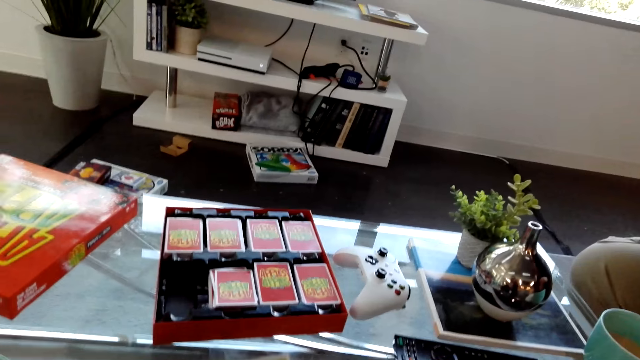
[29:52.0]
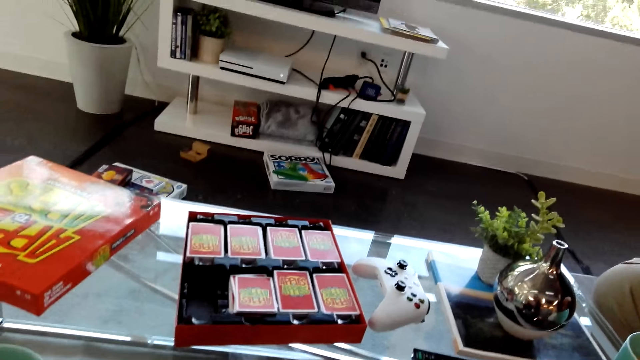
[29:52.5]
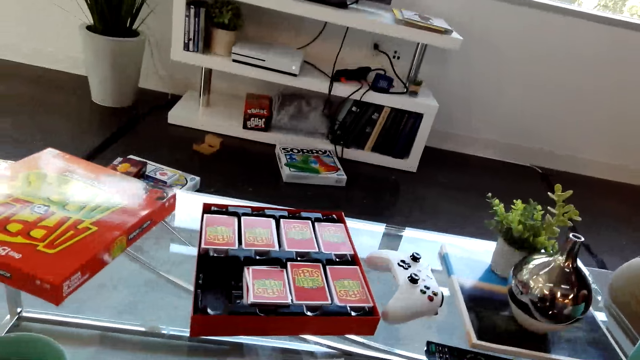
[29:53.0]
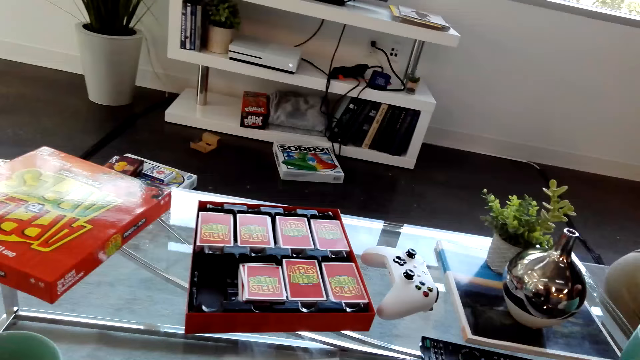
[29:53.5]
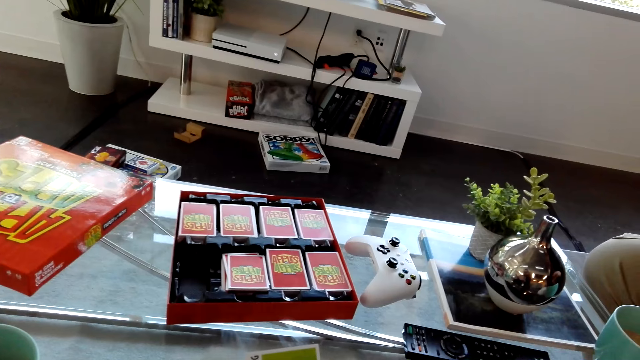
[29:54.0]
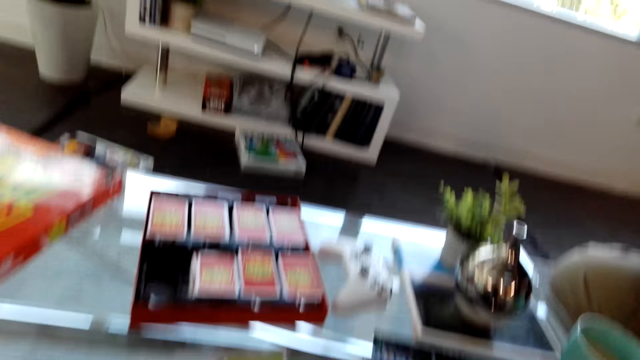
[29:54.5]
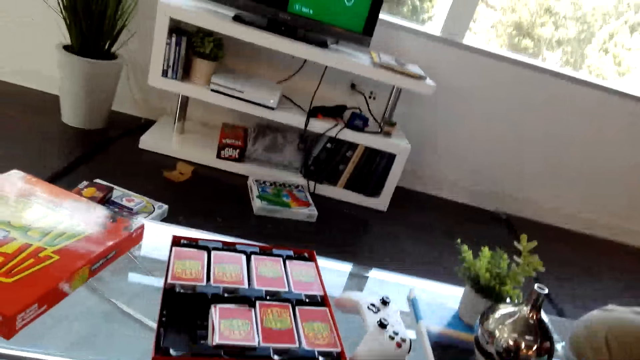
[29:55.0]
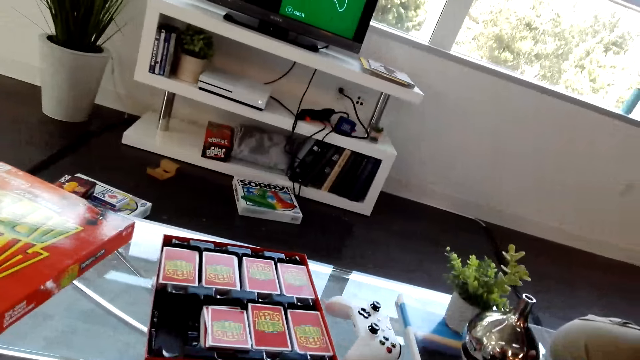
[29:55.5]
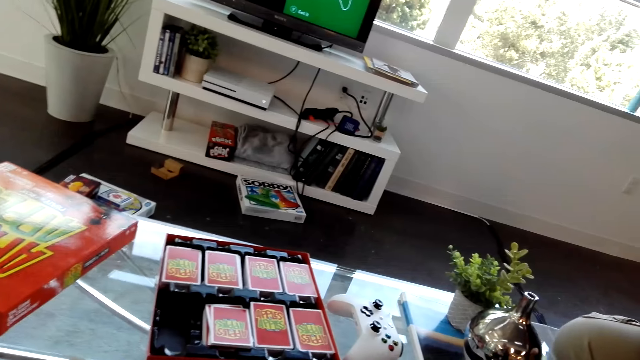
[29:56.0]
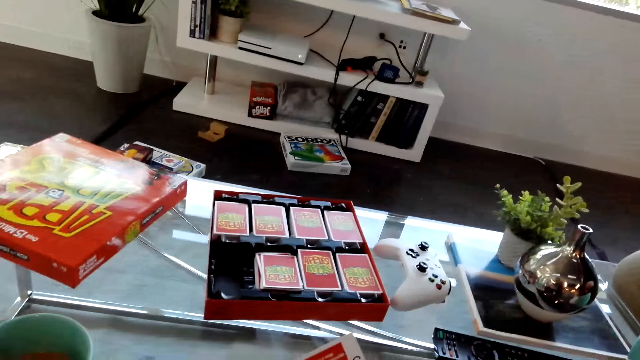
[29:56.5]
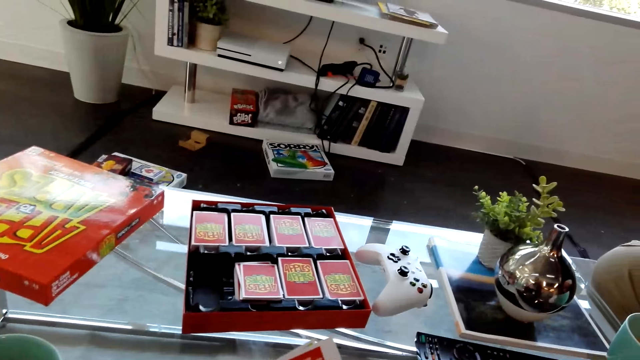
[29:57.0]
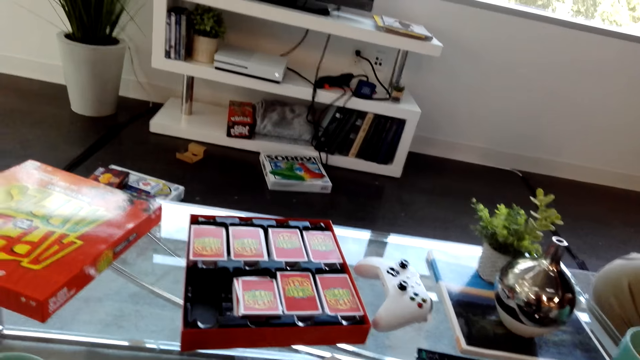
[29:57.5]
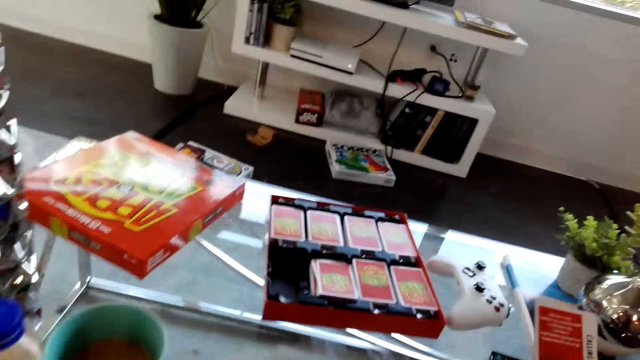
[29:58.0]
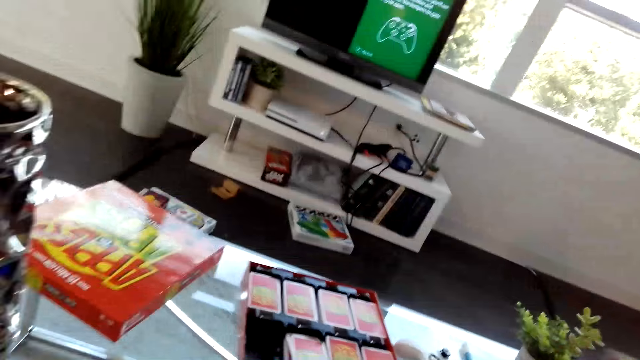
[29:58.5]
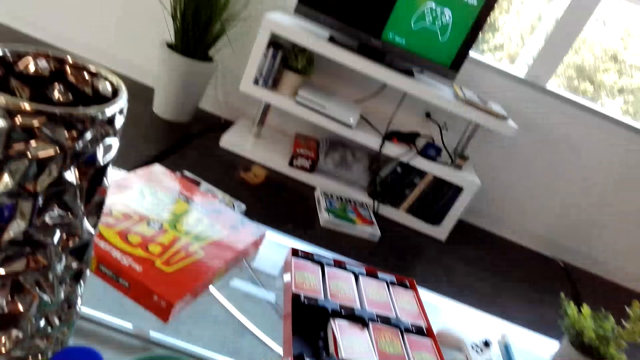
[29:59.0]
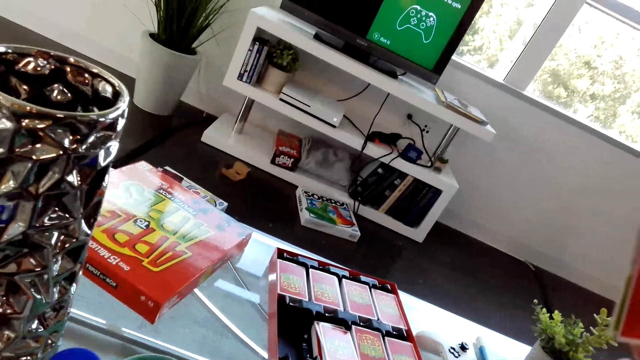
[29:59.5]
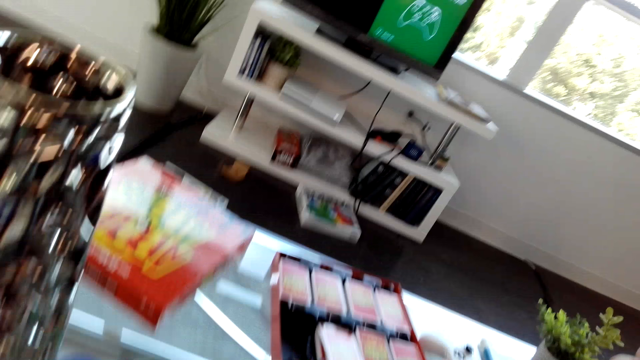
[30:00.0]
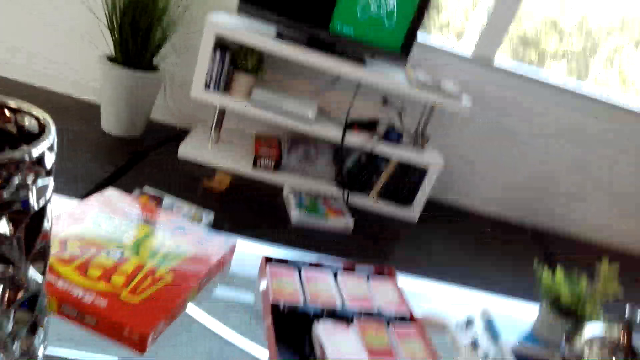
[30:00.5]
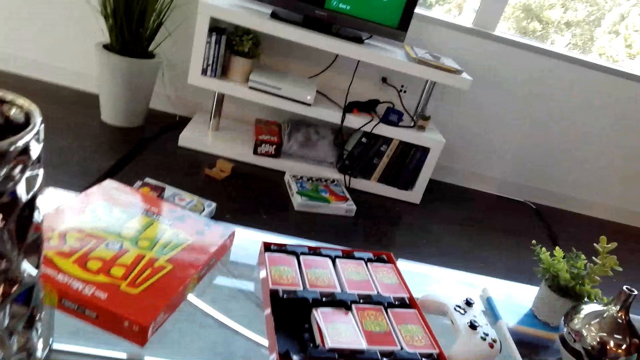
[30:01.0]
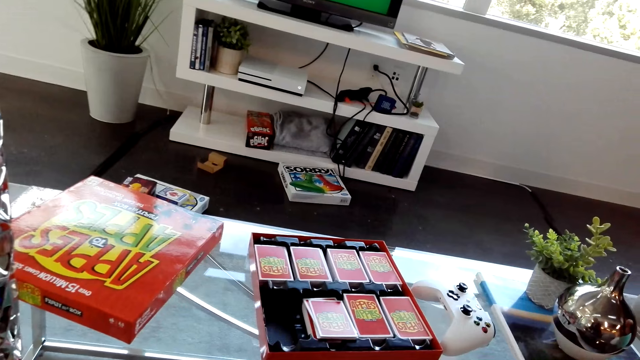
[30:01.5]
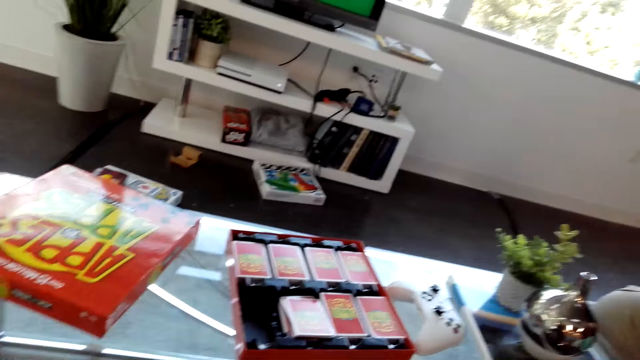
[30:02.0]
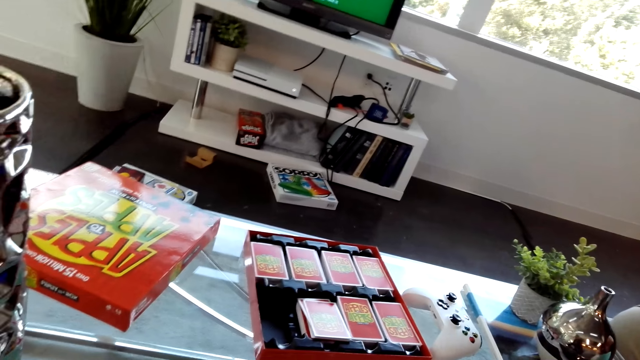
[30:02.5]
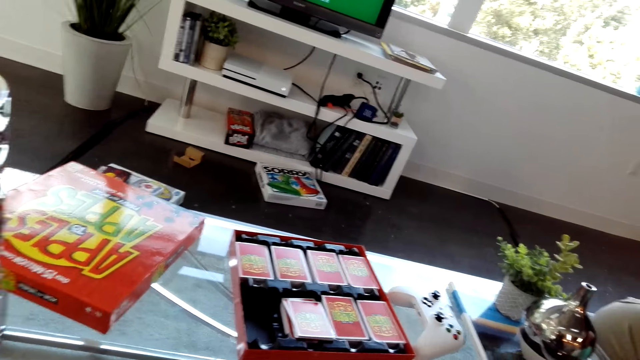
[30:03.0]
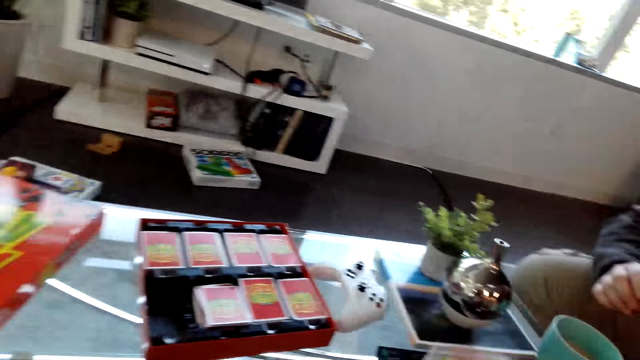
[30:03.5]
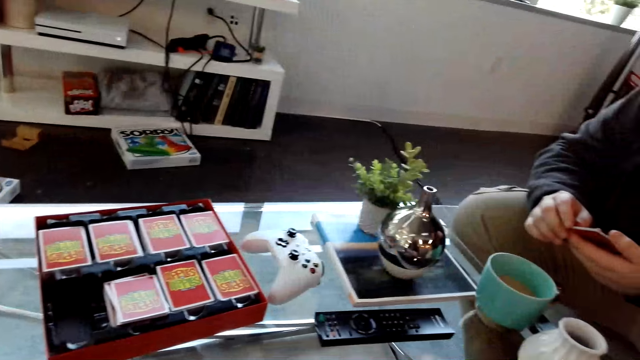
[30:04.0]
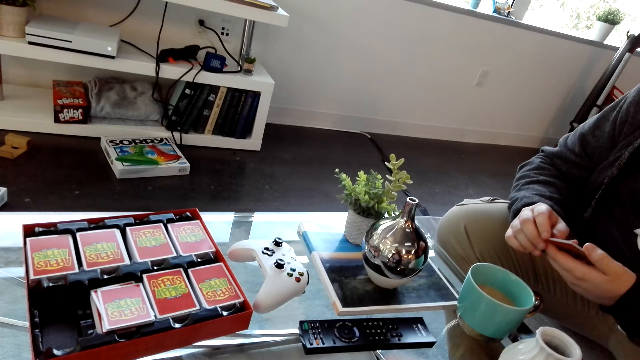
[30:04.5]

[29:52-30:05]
The camera wearer dialogues with a person. They place some cards on the table. They dialogue with the person.

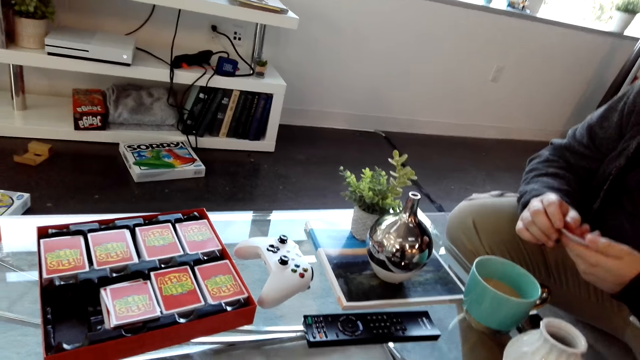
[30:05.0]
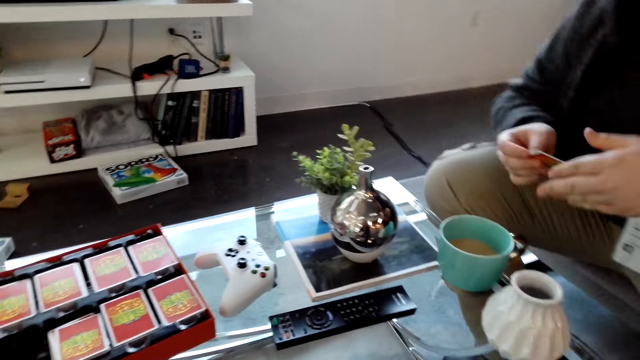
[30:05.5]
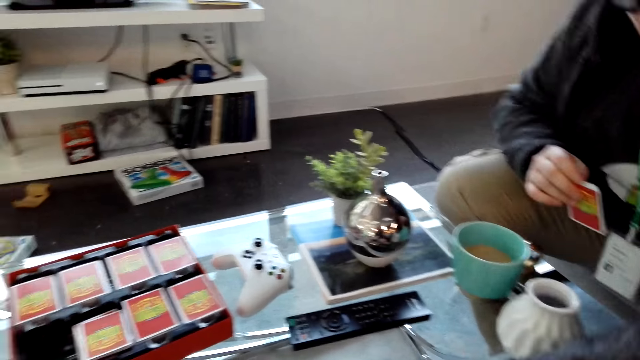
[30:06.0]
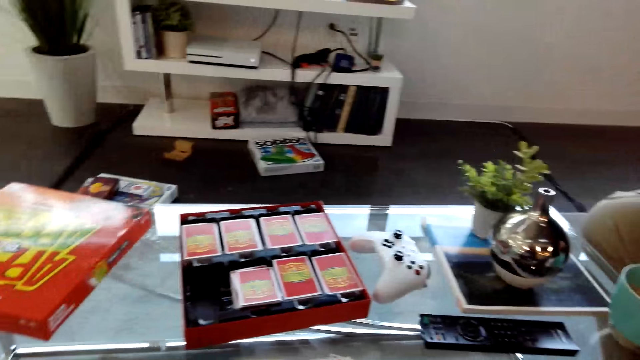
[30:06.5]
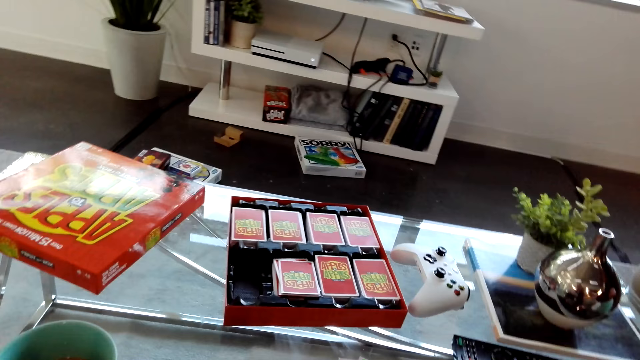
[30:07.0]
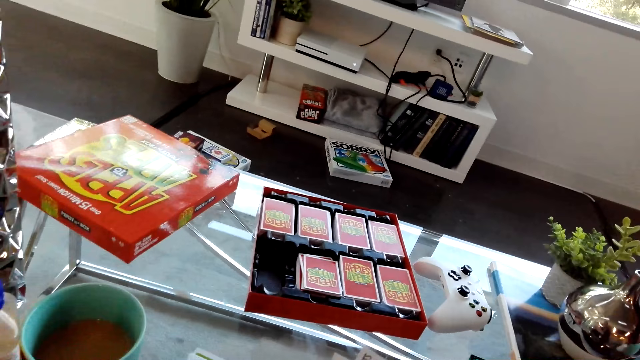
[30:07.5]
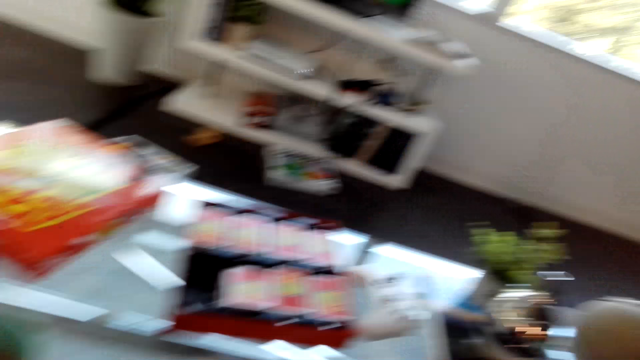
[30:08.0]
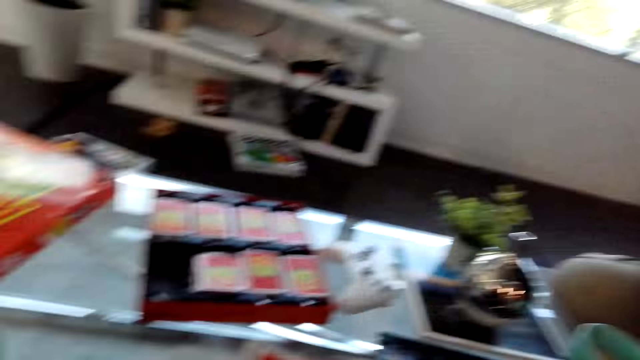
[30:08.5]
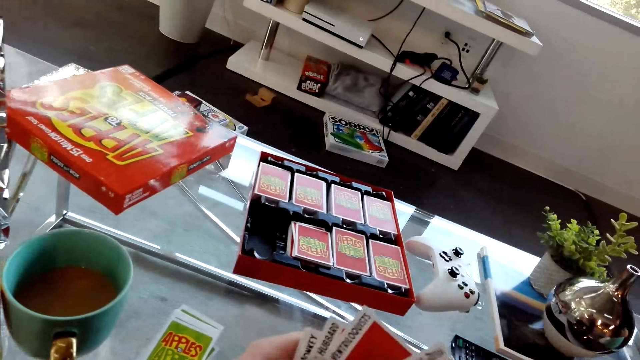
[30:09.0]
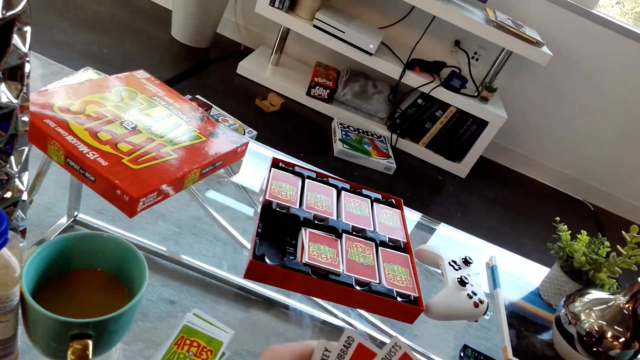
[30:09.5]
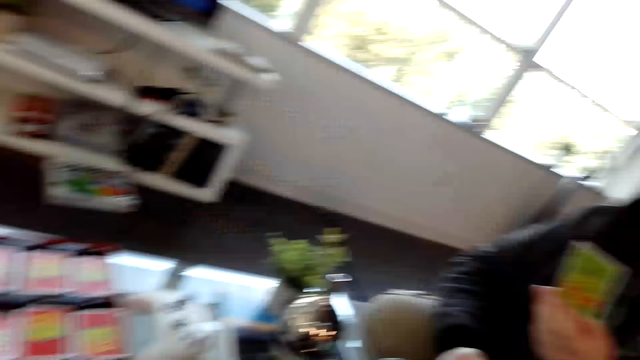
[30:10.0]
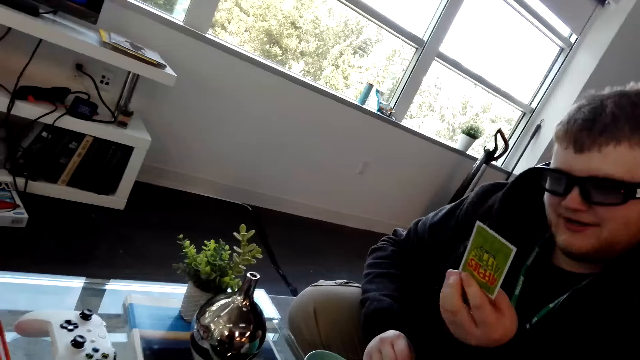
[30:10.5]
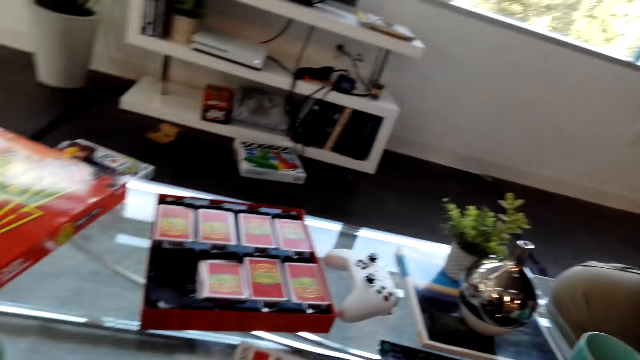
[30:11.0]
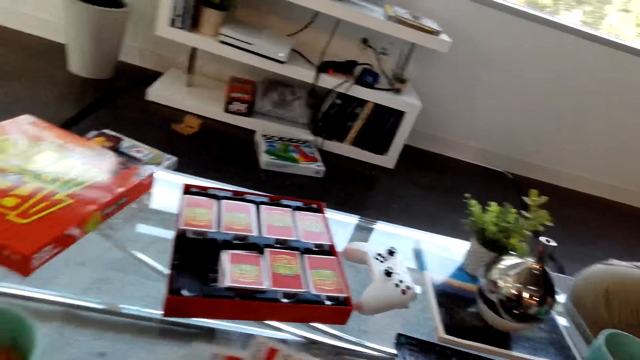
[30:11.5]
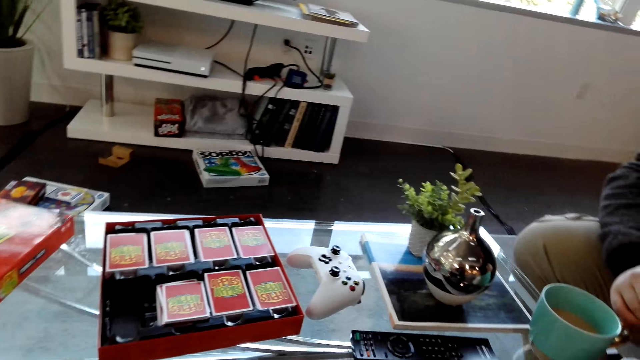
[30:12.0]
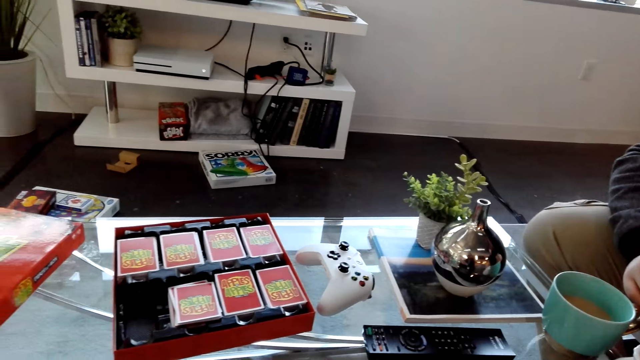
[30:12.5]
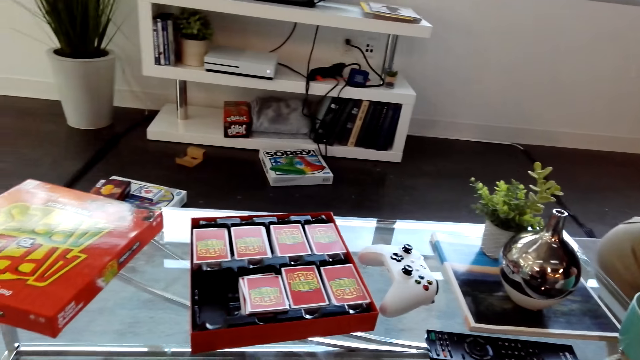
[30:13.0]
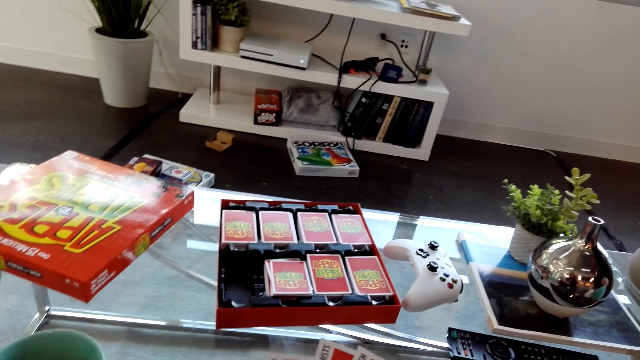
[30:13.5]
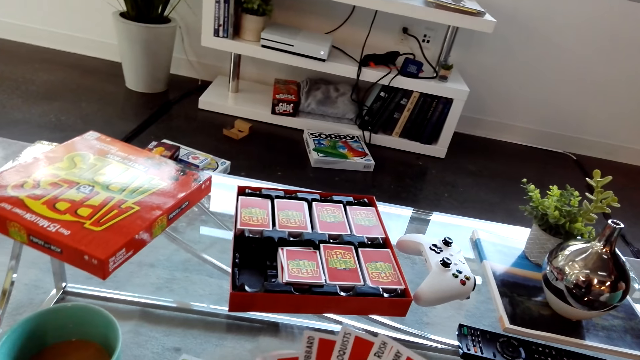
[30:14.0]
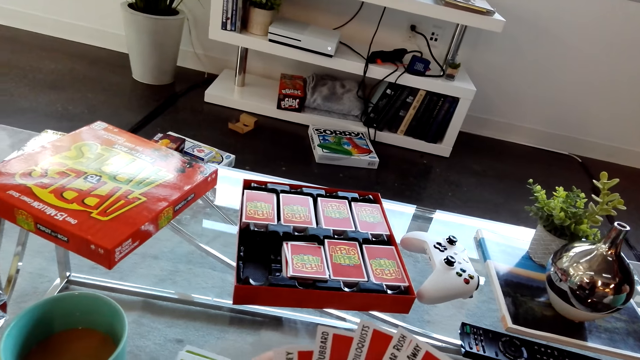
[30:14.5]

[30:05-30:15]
A person picks a card from the table. The camera wearer dialogues with the person. The camera wearer and the person stare at the cards in their hands.
